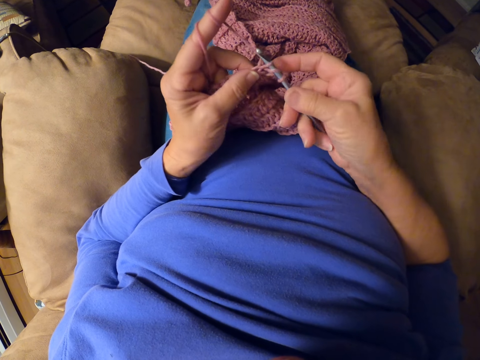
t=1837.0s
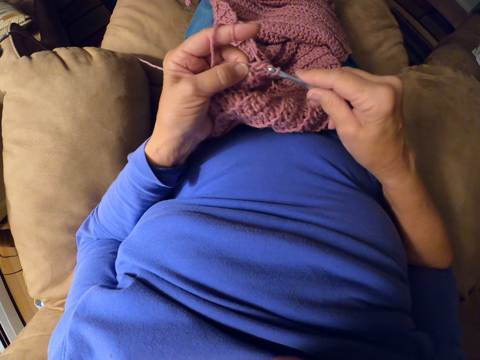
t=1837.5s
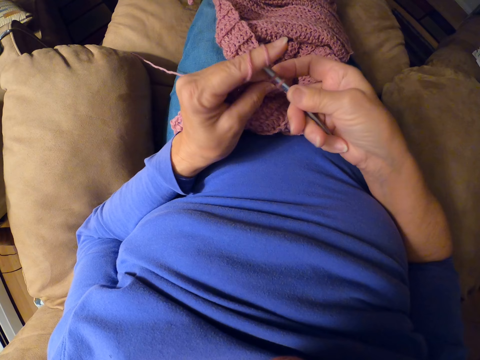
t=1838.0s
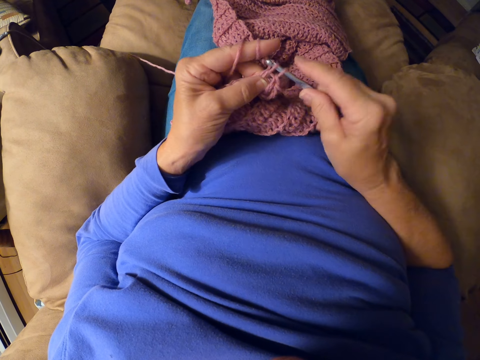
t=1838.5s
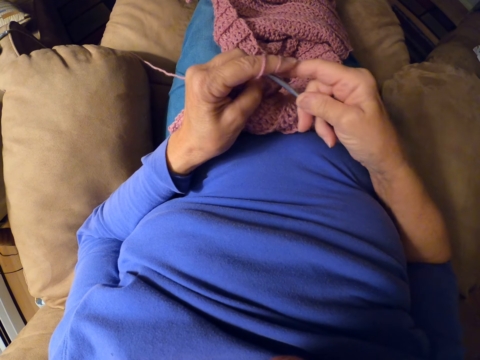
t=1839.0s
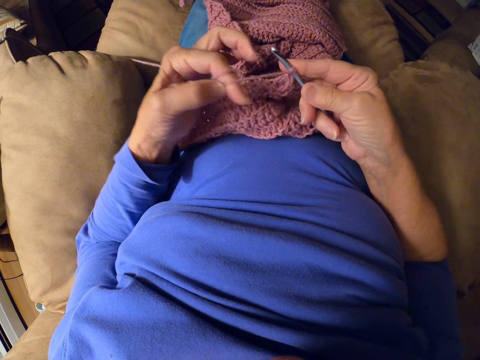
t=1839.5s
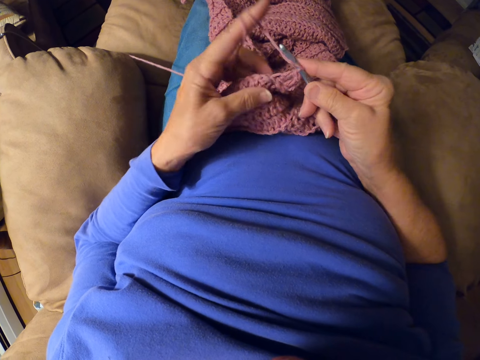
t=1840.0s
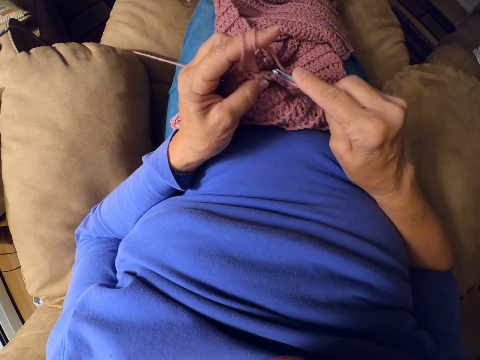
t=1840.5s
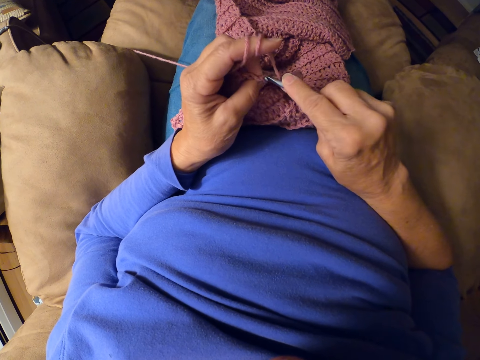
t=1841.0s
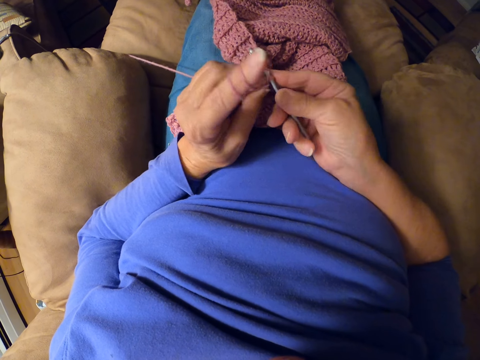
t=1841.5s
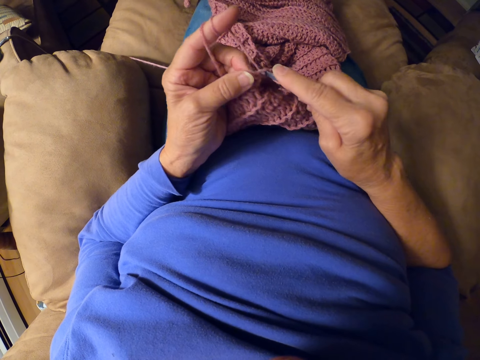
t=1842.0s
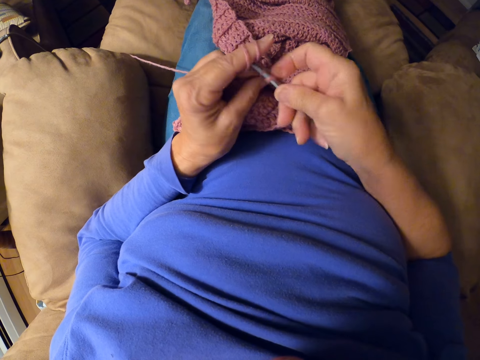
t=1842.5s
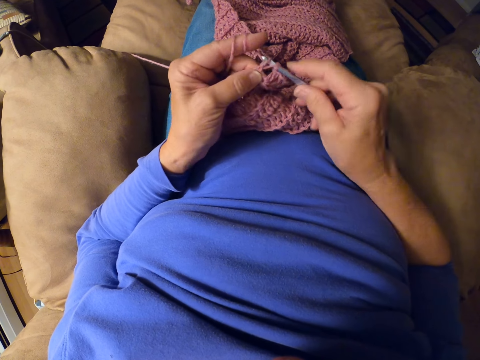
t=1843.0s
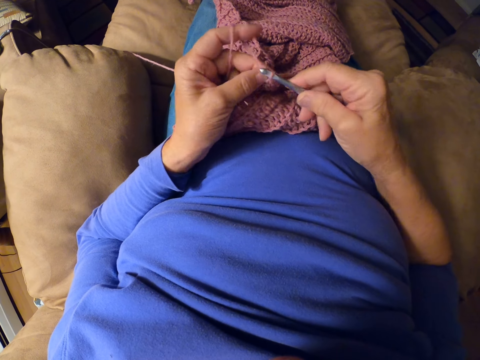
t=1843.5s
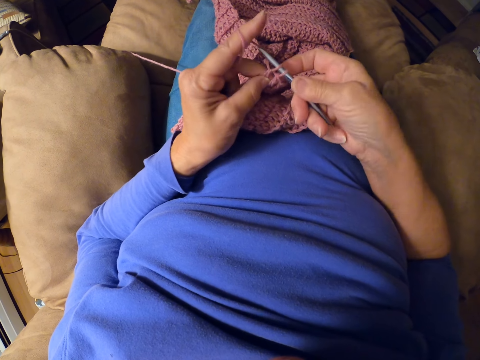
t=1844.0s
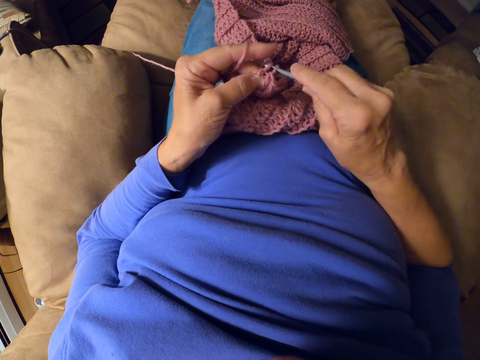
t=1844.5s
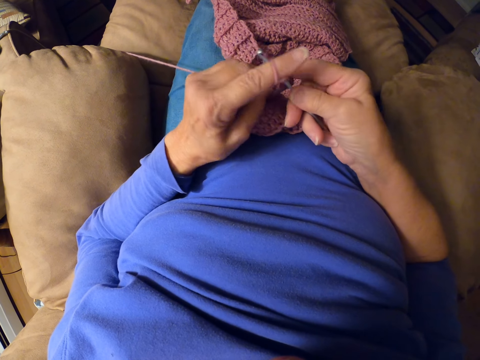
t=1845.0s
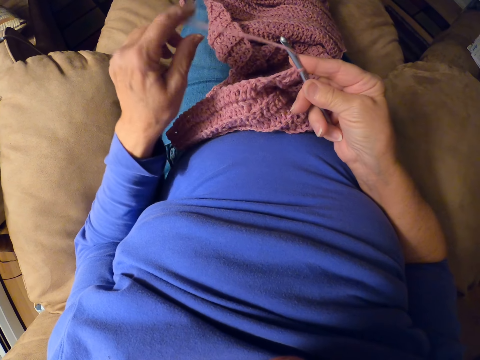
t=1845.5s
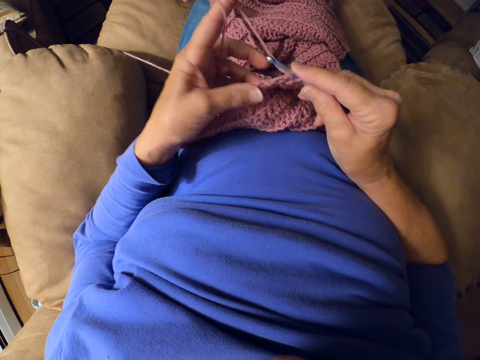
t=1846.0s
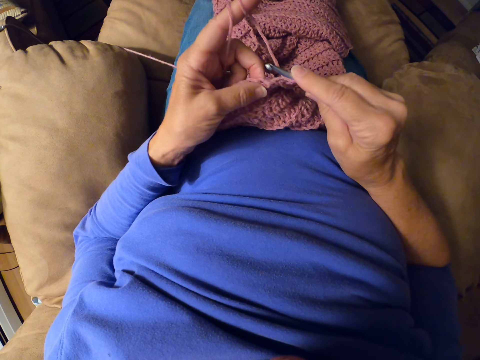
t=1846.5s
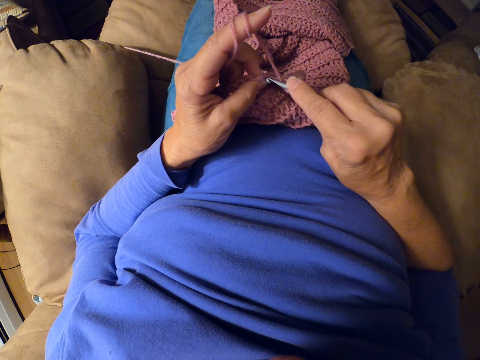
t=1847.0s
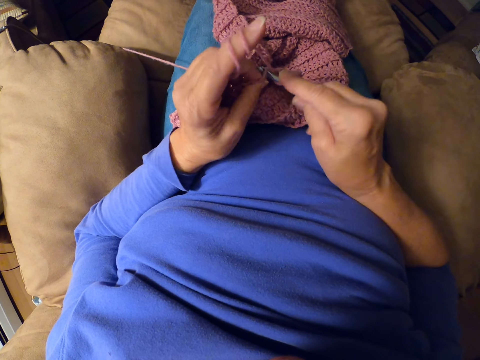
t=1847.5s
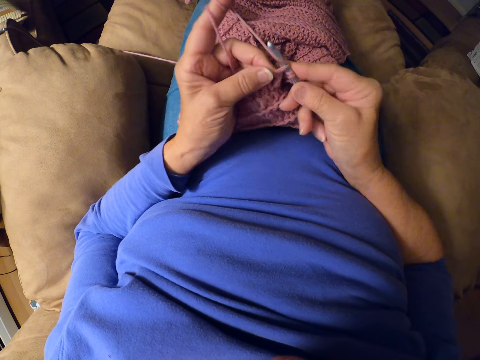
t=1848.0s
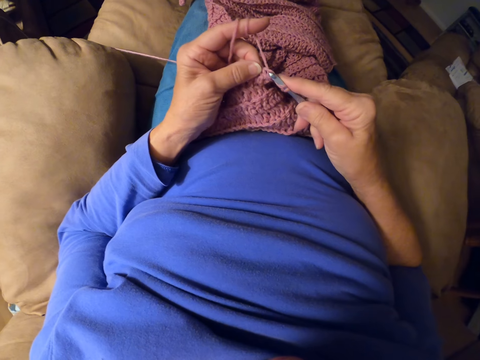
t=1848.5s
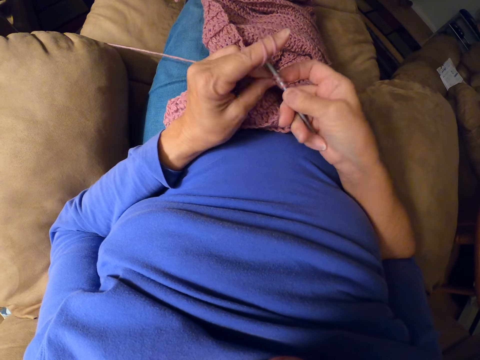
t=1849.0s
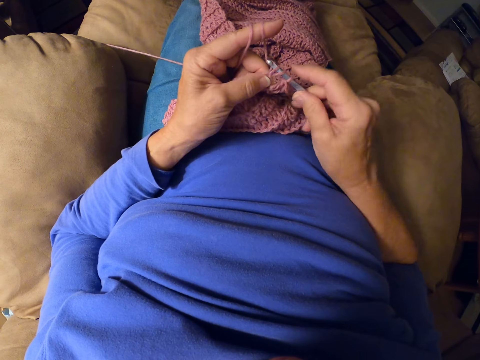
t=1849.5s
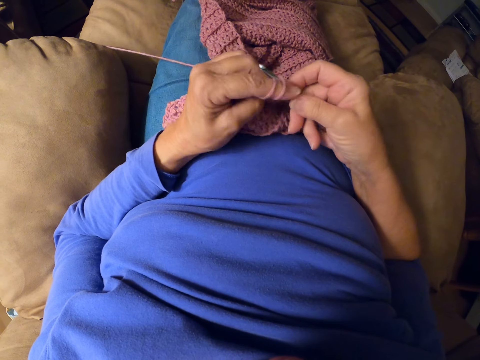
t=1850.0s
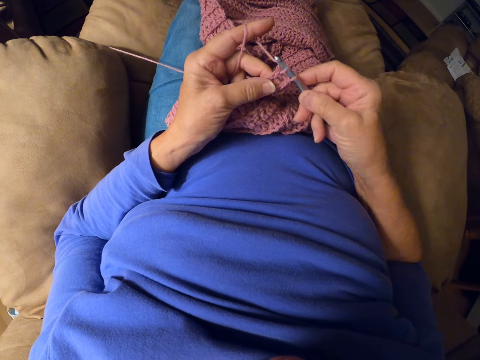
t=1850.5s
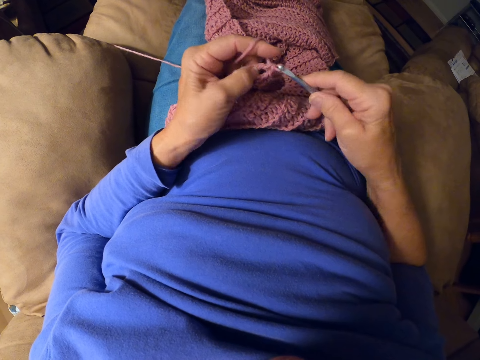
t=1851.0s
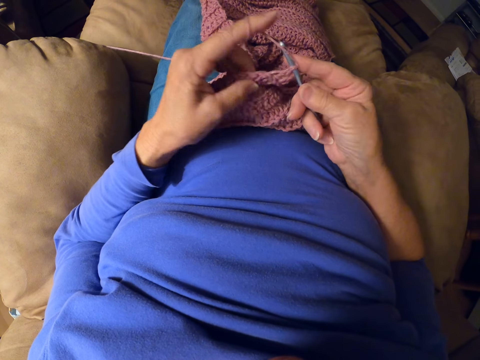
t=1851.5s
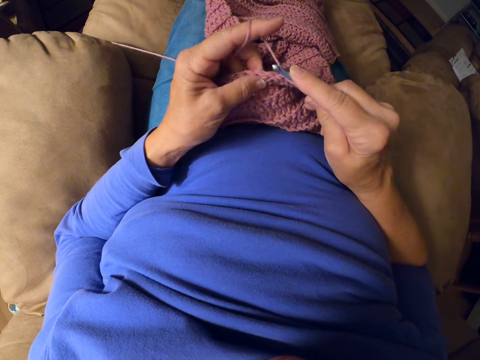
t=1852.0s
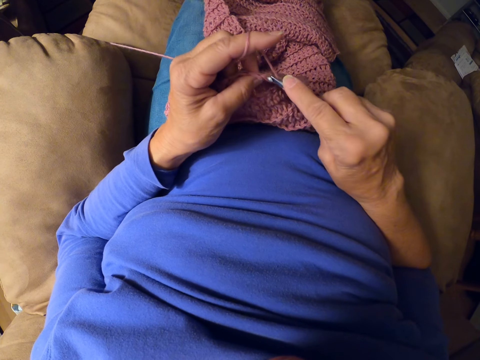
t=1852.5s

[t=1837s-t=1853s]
The camera wearer rolls the thread on her finger. She sews the sweater fabric. She rolls the thread on her finger. She crochets the sweater fabric with the crochet hook.

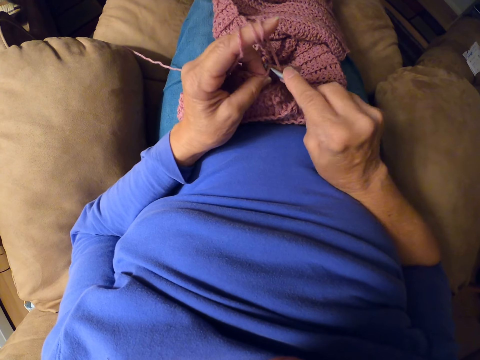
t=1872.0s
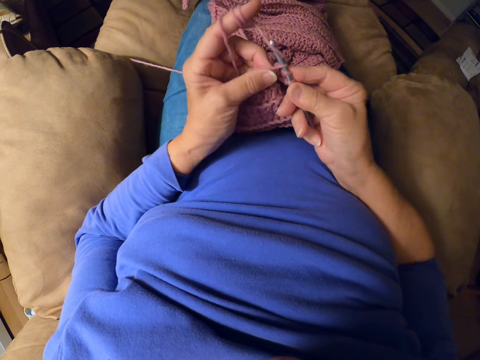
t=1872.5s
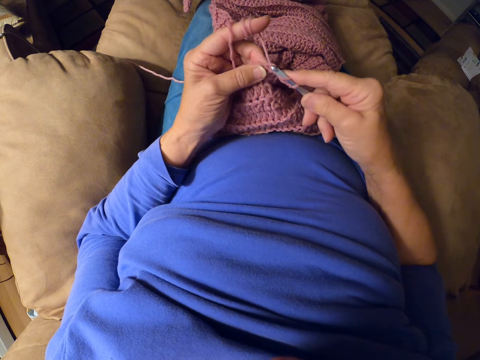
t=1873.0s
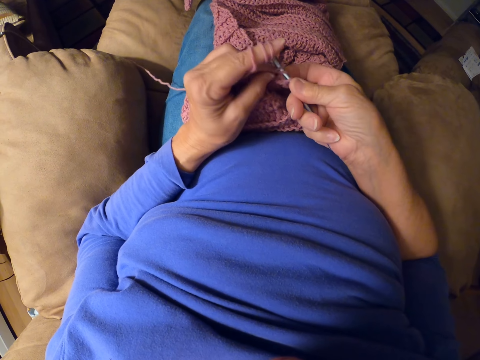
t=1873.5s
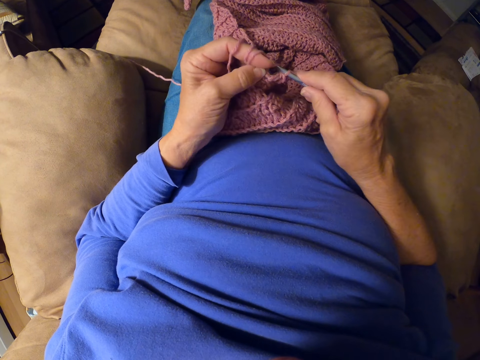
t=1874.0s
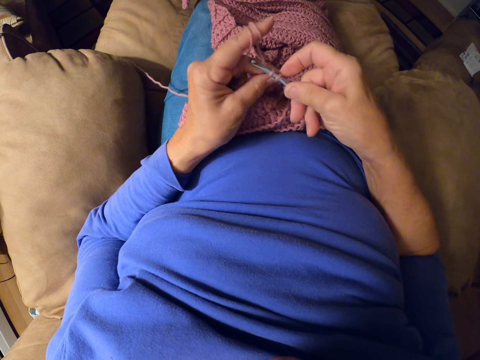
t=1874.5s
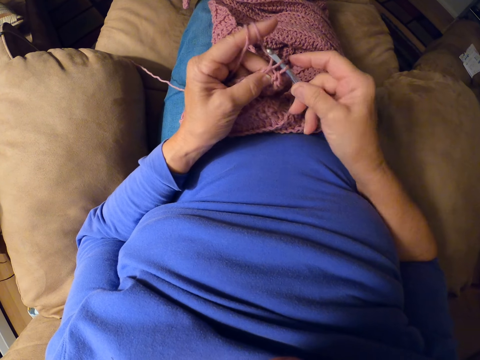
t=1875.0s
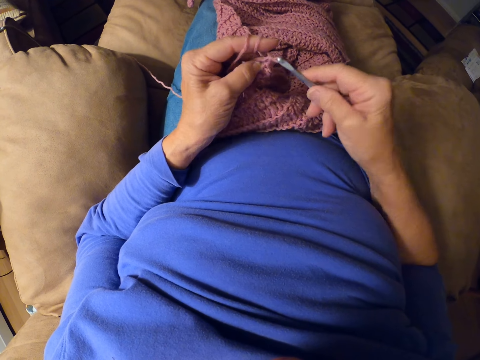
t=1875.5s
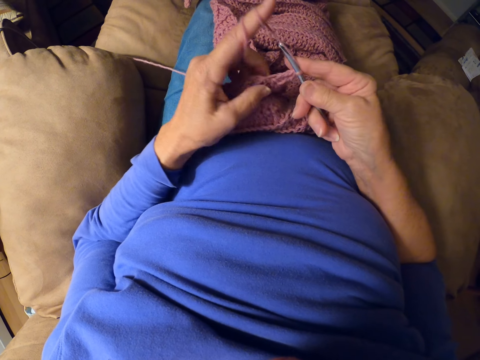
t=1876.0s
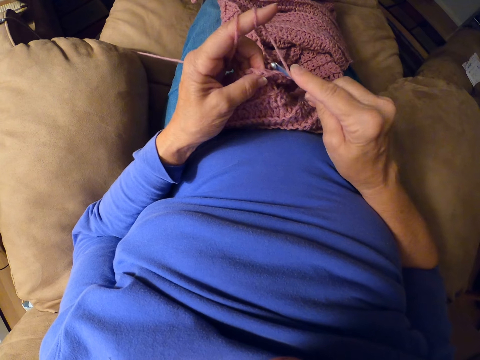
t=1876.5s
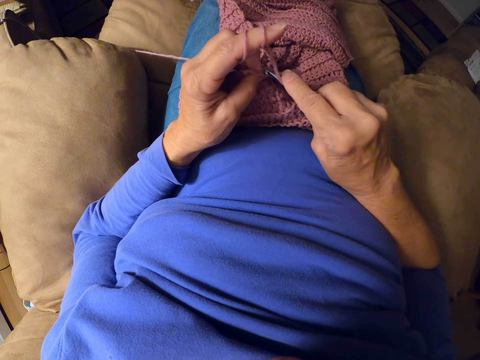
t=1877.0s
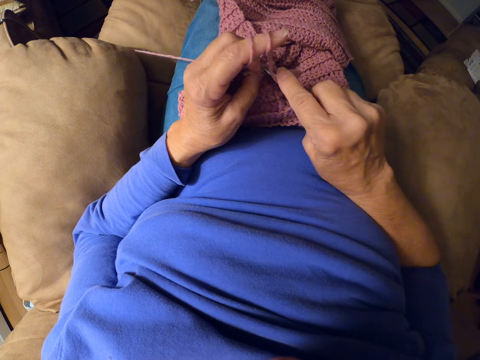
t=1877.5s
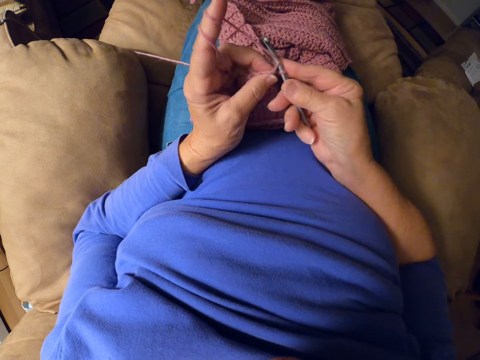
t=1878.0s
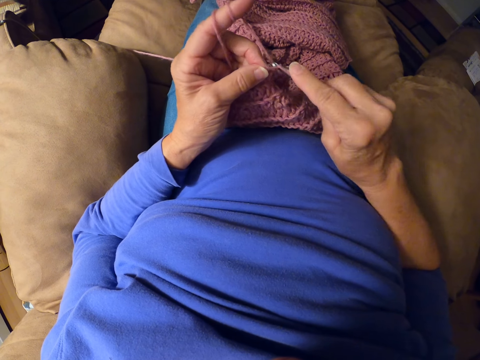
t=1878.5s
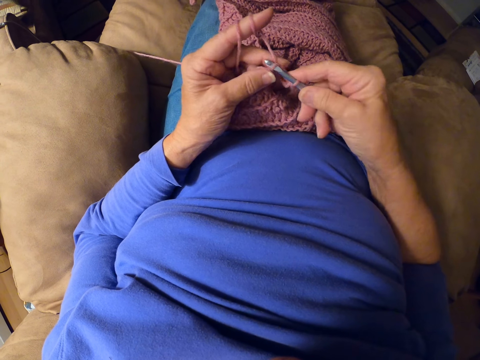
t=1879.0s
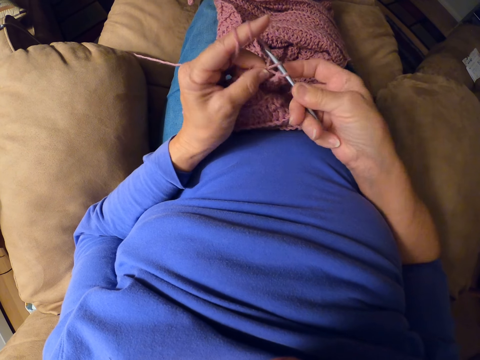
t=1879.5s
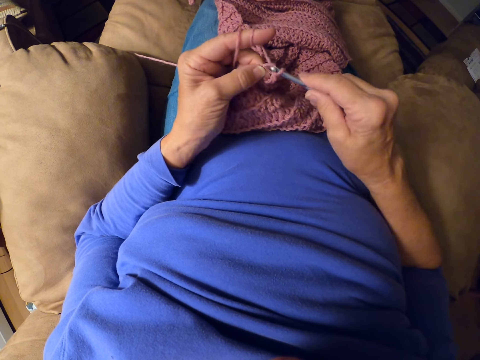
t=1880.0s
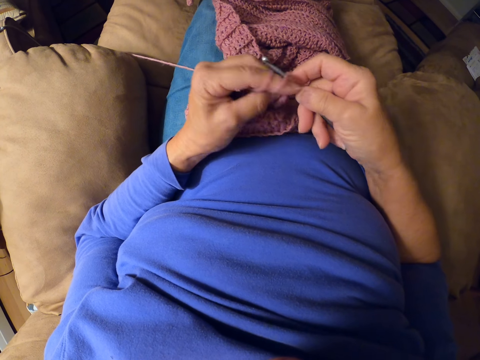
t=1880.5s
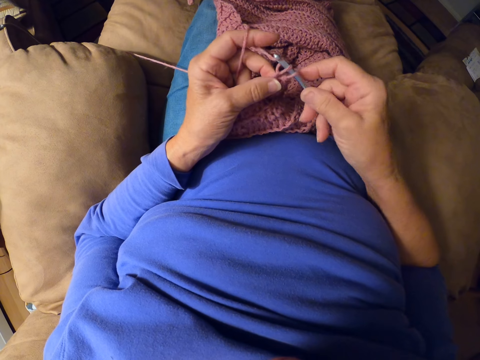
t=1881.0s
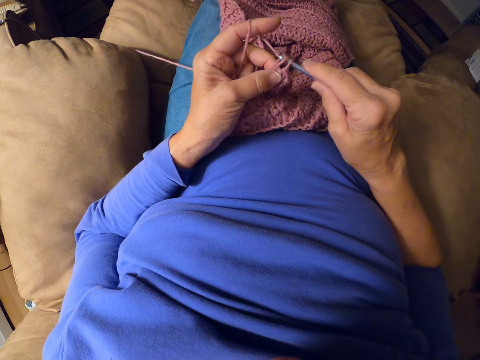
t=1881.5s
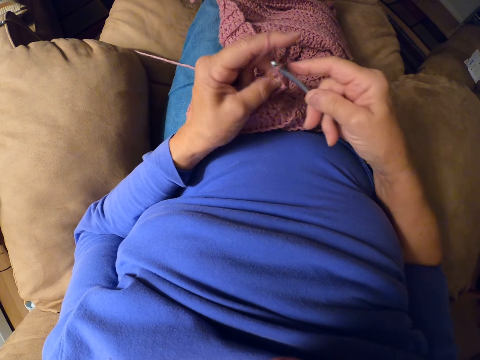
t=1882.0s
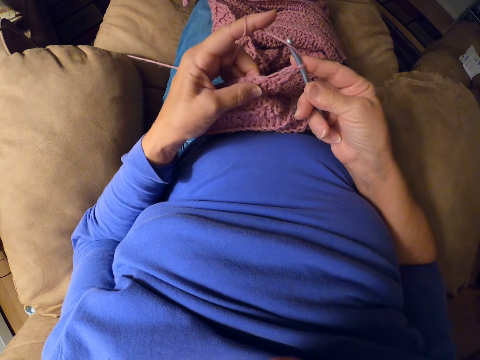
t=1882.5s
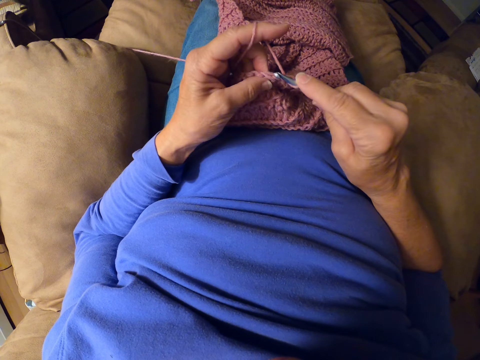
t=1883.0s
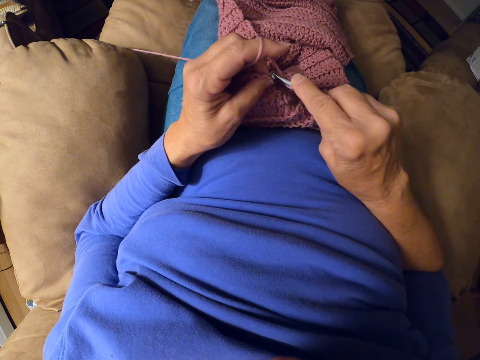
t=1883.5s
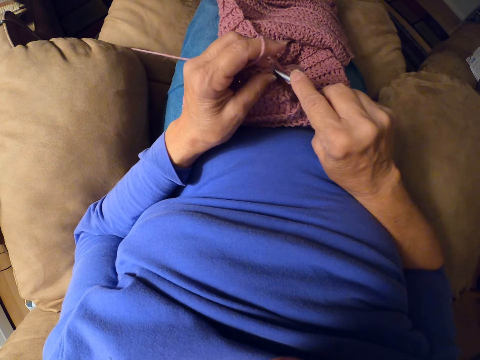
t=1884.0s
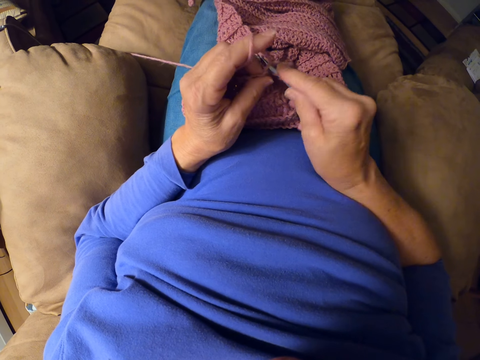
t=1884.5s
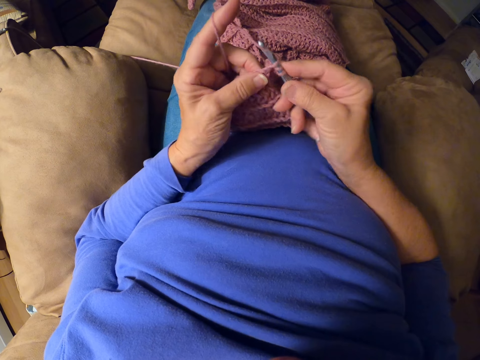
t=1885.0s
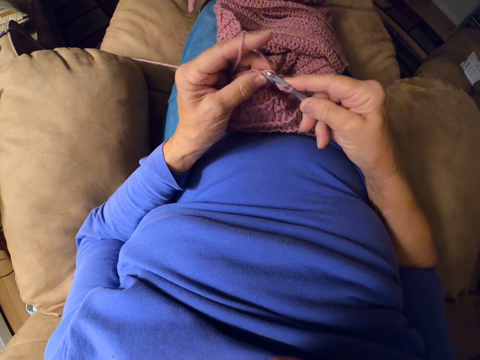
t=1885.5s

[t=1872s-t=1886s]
The camera wearer crochets the sweater fabric with the crochet hook.
